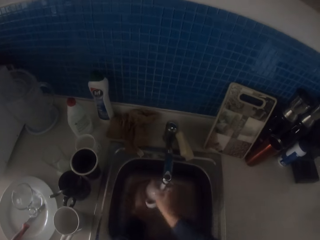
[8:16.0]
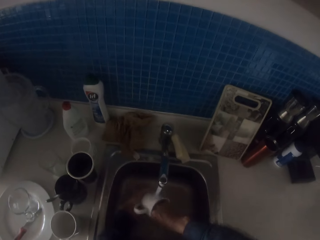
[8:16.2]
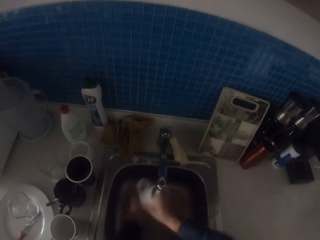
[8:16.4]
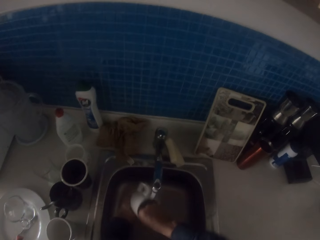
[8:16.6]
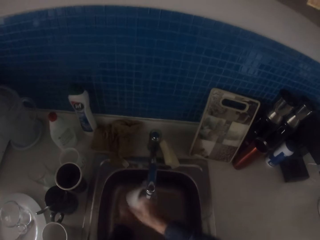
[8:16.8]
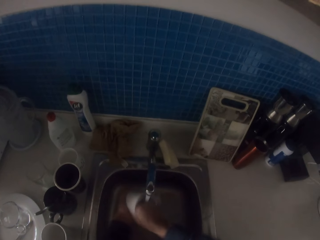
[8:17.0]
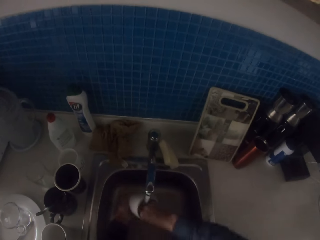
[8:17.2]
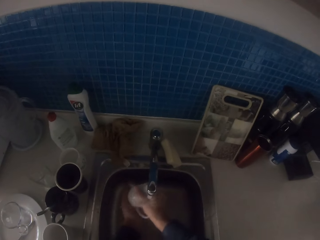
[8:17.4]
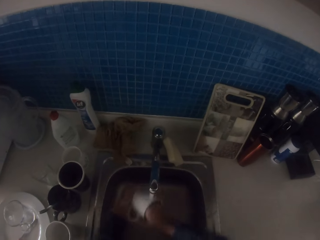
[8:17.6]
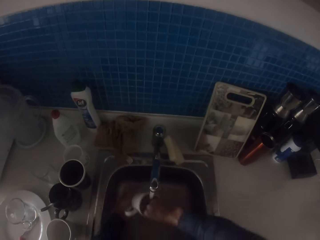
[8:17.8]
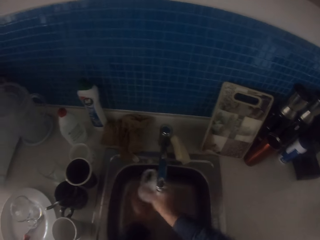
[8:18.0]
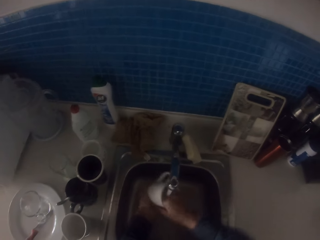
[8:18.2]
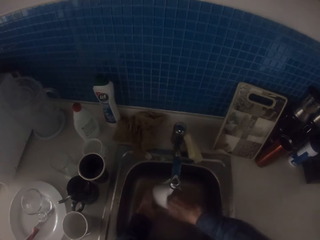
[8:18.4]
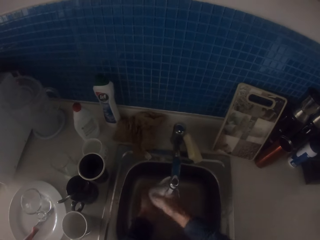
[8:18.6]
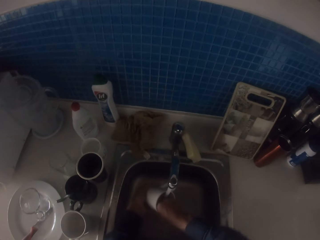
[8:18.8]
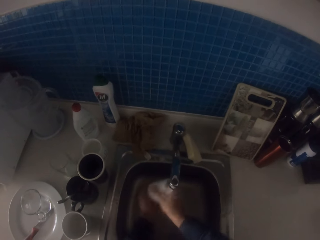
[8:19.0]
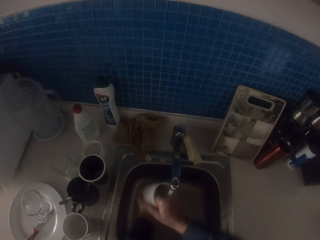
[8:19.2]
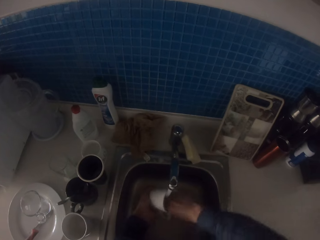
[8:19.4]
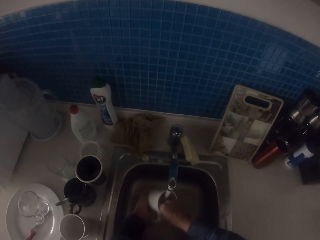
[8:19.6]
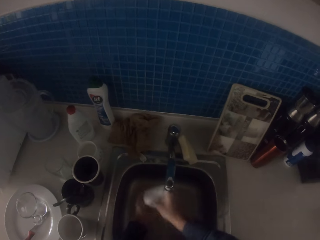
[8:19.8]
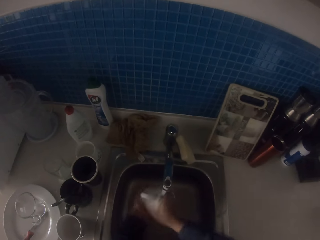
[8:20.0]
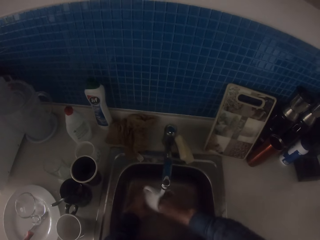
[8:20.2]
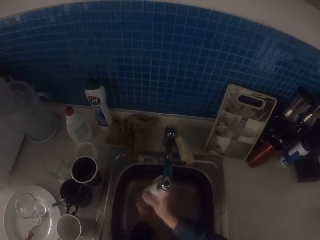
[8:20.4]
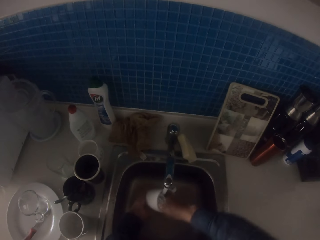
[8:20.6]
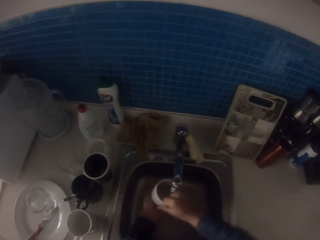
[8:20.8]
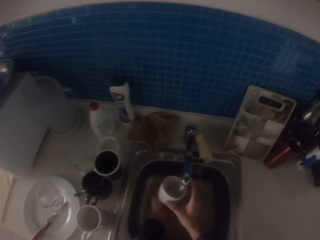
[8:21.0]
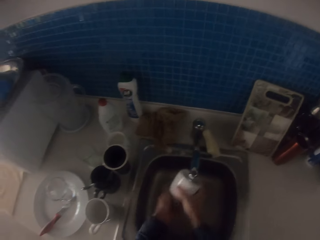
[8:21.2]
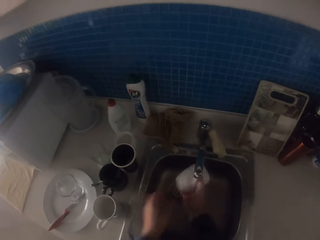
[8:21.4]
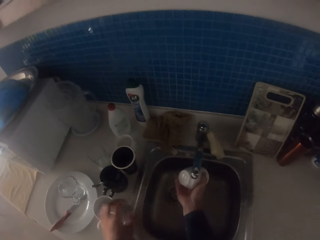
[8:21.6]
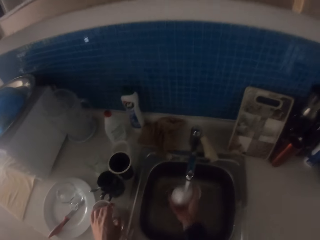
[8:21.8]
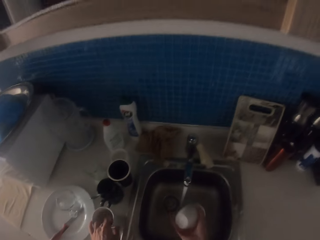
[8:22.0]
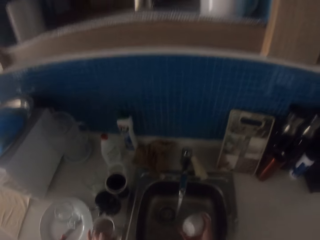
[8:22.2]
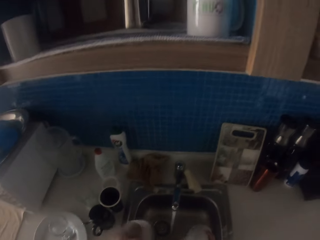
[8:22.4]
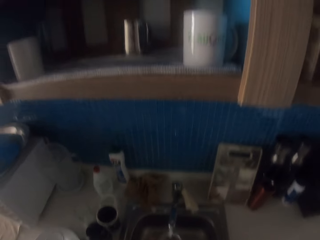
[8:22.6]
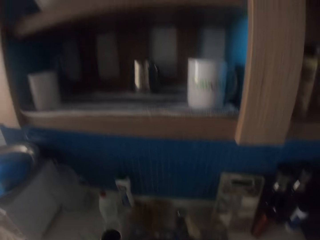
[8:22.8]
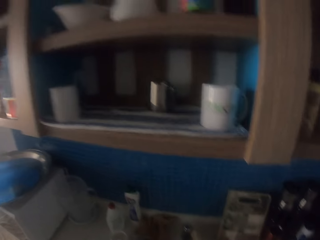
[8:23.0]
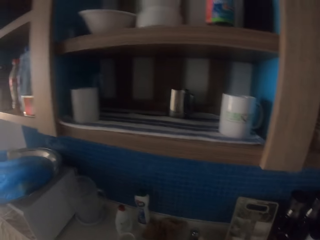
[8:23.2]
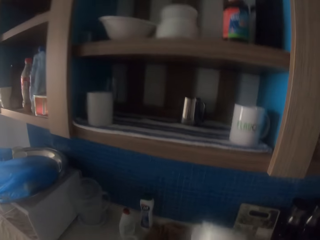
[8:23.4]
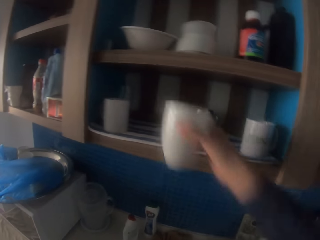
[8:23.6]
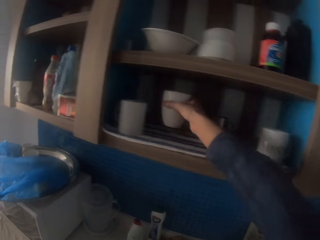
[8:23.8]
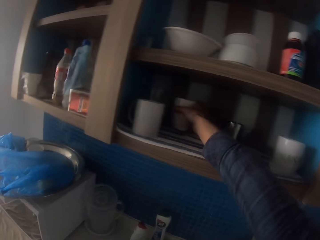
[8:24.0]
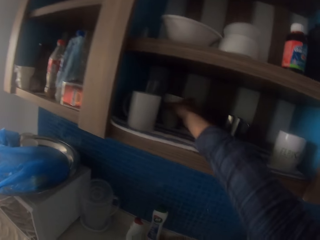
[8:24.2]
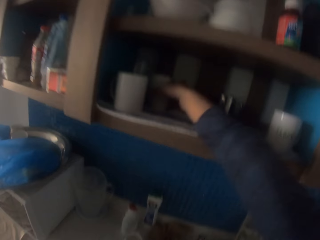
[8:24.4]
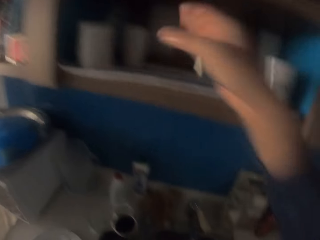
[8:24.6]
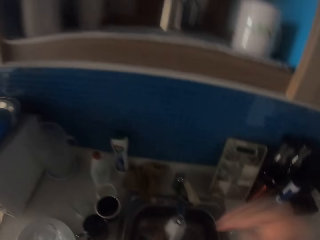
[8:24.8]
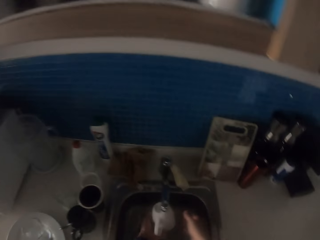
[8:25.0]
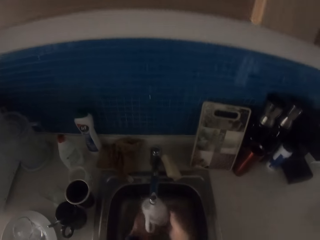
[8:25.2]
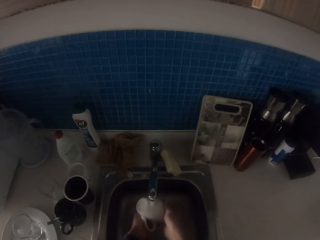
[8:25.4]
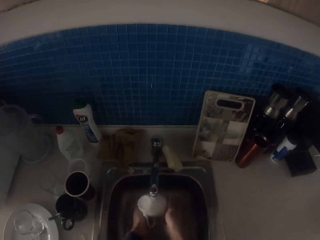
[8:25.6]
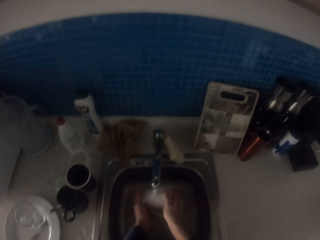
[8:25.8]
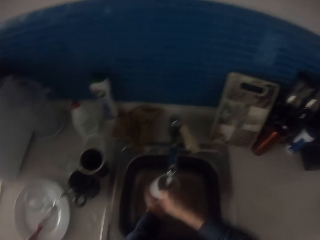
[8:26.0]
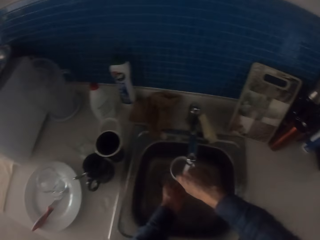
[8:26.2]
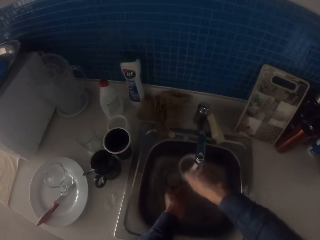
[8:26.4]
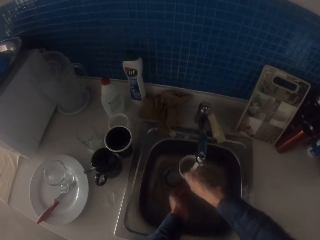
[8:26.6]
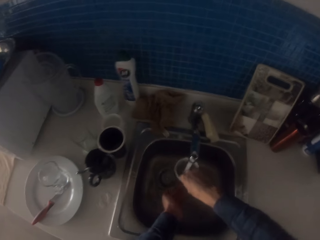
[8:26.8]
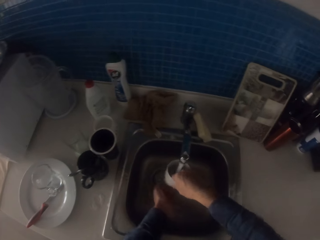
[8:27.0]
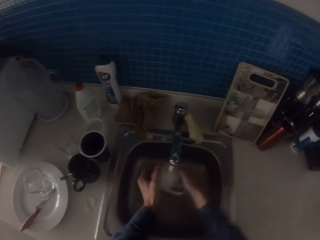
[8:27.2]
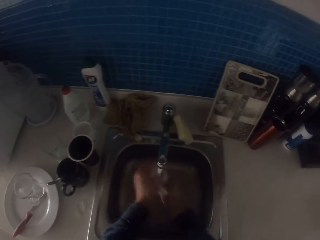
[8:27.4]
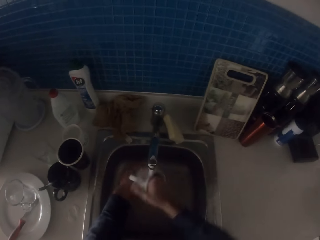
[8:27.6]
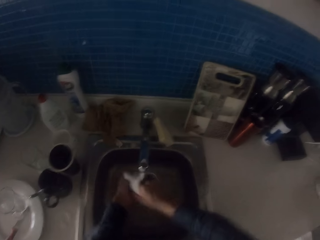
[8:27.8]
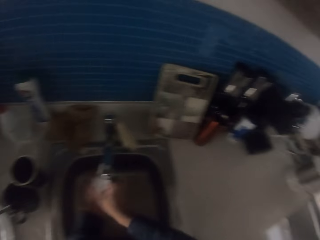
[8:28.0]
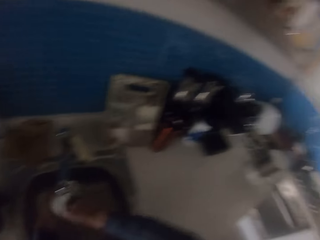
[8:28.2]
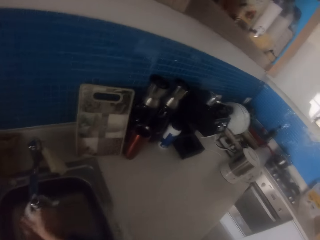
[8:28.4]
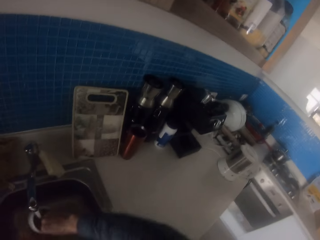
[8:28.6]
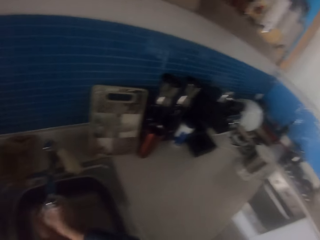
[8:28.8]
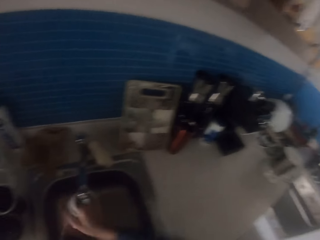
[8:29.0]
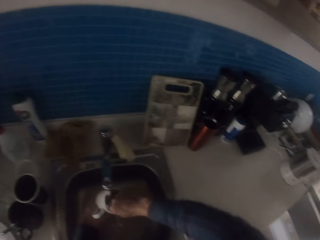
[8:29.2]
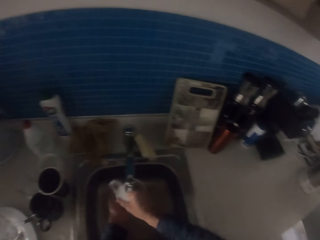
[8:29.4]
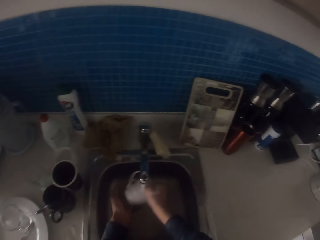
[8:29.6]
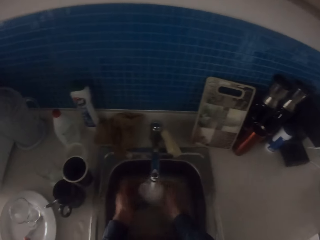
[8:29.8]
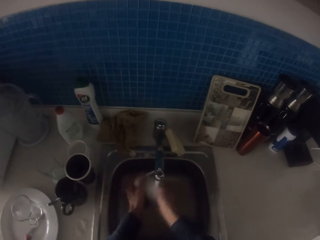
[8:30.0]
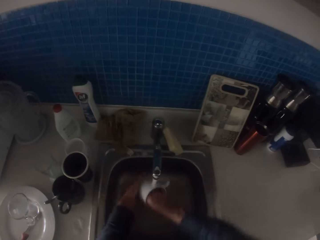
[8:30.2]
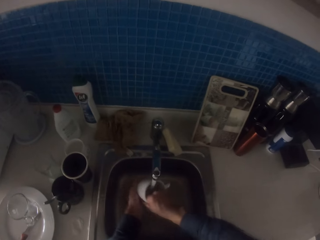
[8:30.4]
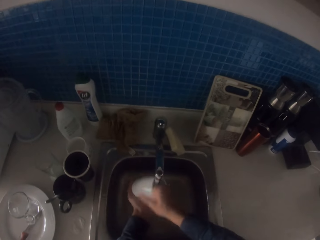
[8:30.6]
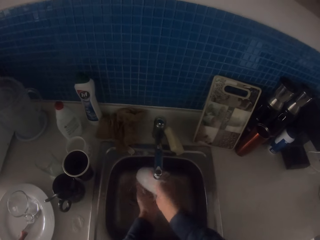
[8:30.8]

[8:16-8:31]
The camera wearer rinses the cup with running water from the tap. They pick up a cup from the counter. They put the cup on the kitchen cabinet. They rinse the cup with running water from the tap.

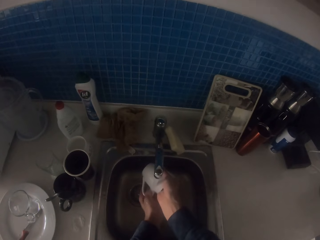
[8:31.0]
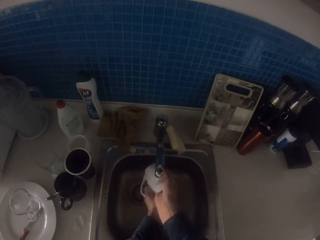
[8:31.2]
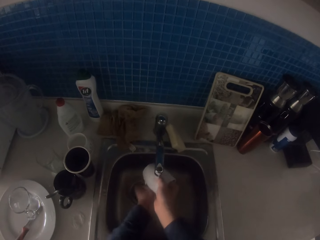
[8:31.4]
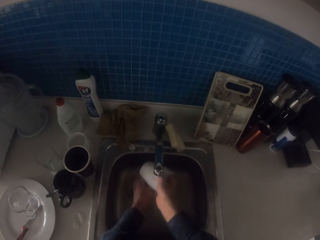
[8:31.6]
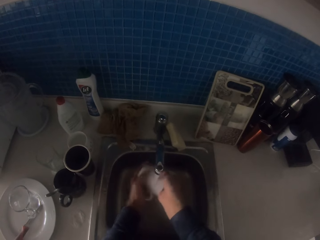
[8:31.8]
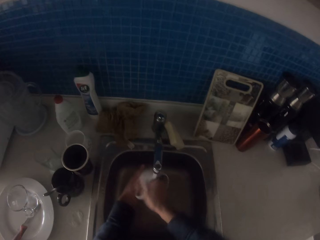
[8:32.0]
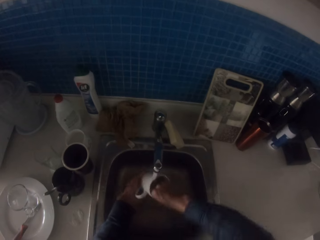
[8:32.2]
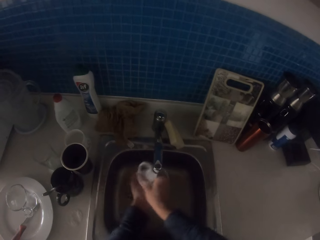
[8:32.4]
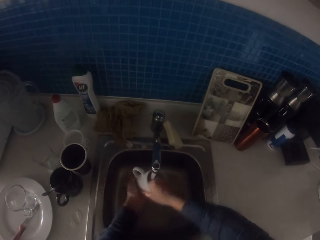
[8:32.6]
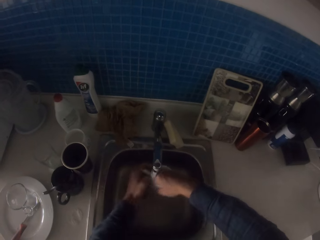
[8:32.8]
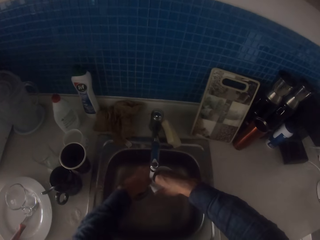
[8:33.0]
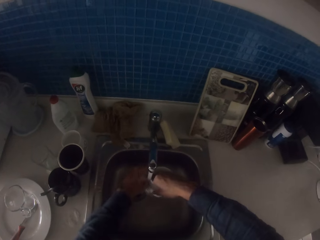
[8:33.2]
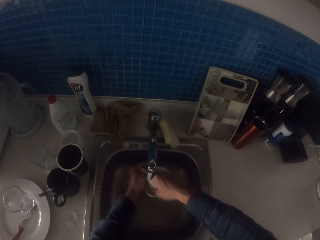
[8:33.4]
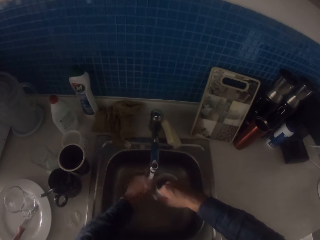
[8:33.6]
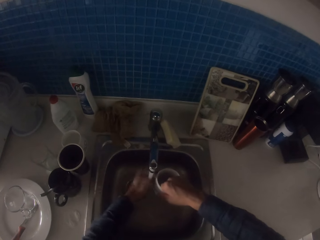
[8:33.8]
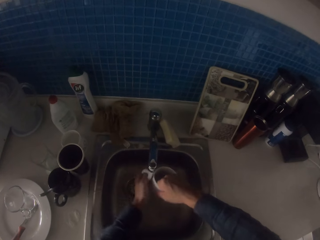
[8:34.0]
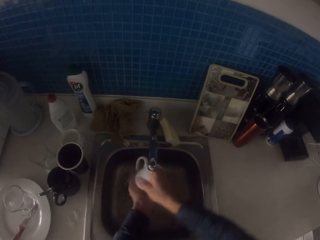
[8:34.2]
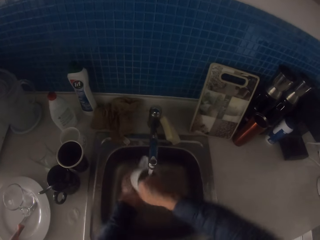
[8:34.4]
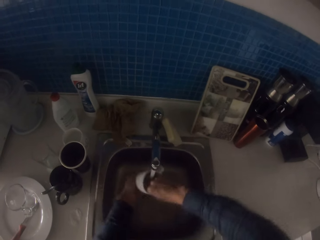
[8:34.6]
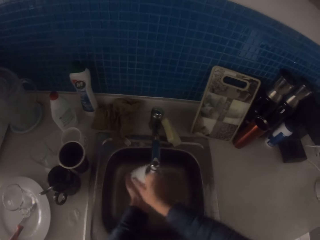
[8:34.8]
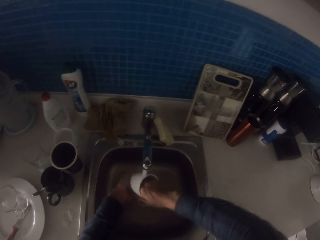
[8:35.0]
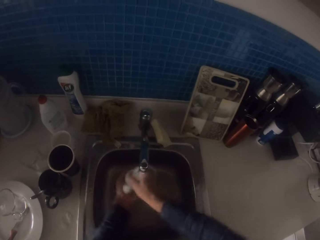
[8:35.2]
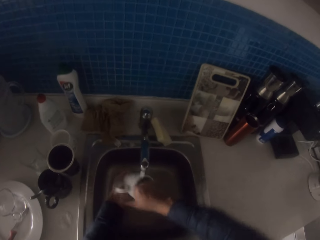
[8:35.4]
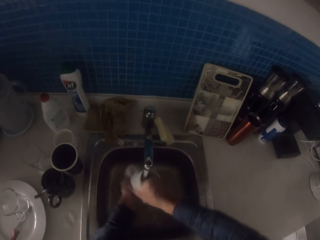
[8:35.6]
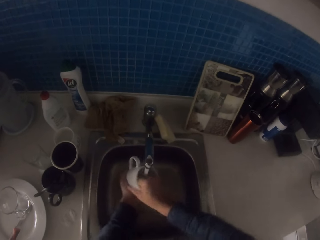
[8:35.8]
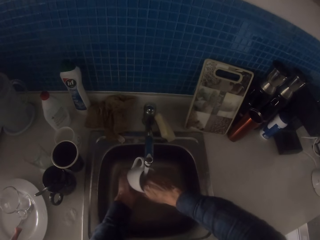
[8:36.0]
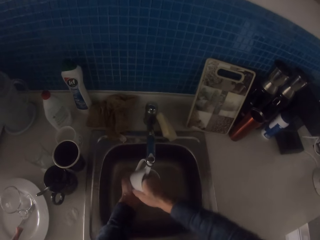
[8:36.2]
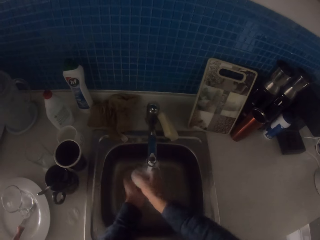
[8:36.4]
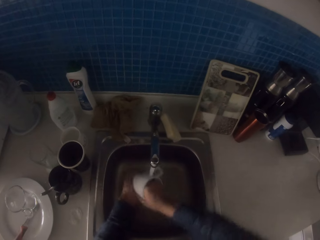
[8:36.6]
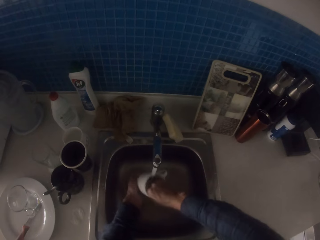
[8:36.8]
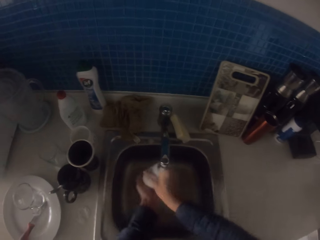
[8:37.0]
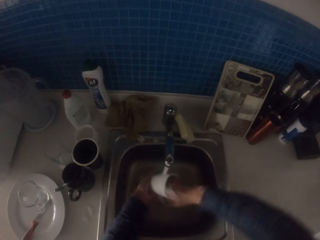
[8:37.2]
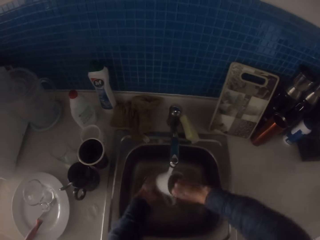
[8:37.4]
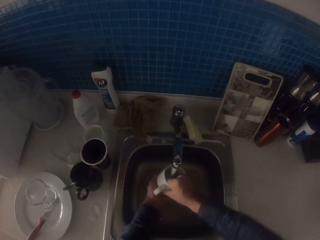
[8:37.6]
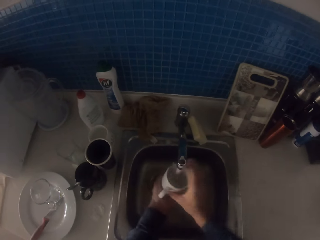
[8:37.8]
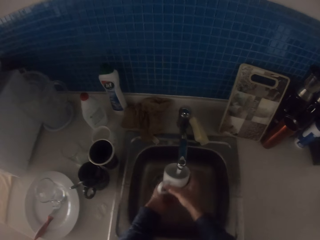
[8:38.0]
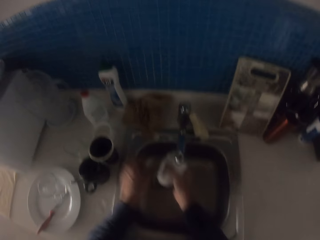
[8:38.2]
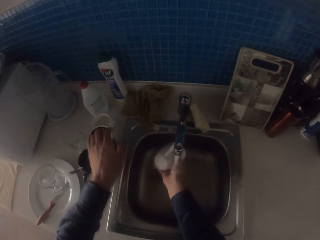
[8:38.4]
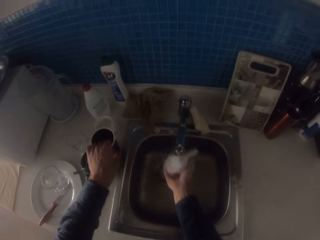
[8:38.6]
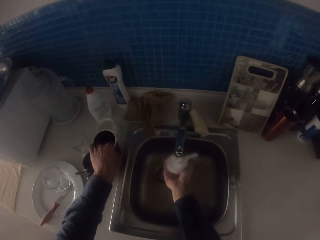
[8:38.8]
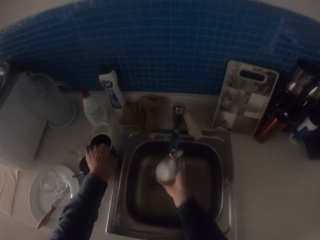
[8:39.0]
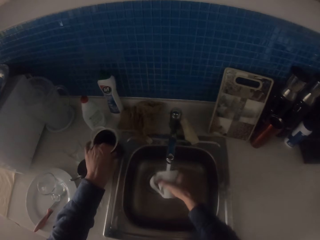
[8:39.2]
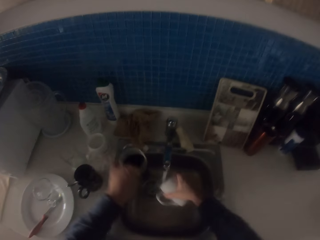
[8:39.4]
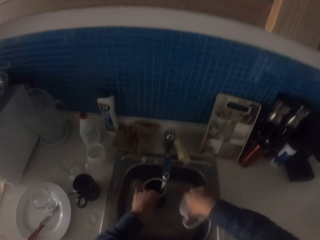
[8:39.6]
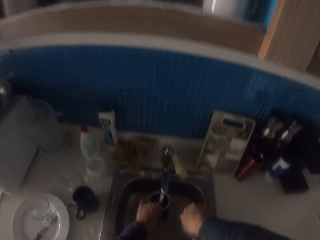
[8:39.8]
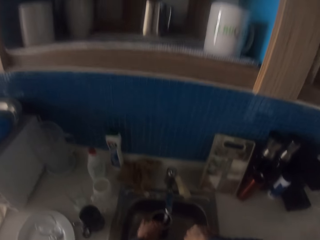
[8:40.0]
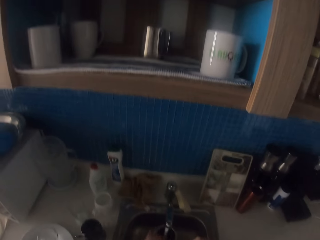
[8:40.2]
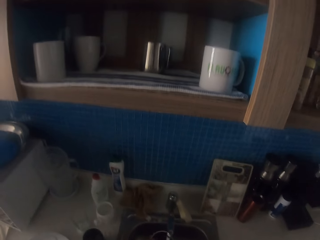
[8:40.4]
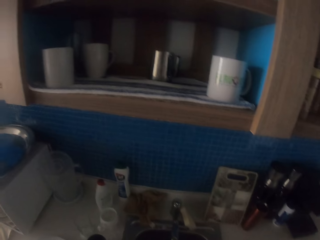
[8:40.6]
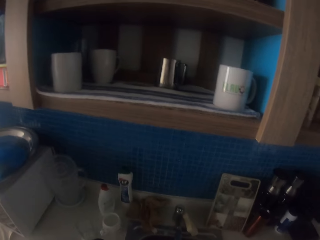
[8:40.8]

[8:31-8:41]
The camera wearer picks up a cup from the counter.
